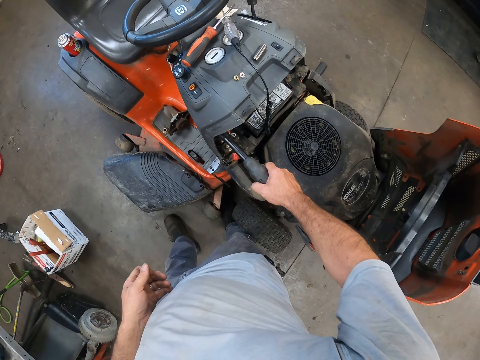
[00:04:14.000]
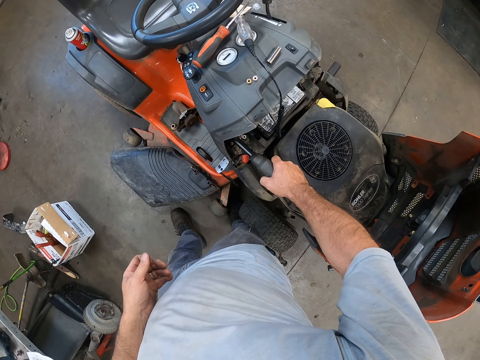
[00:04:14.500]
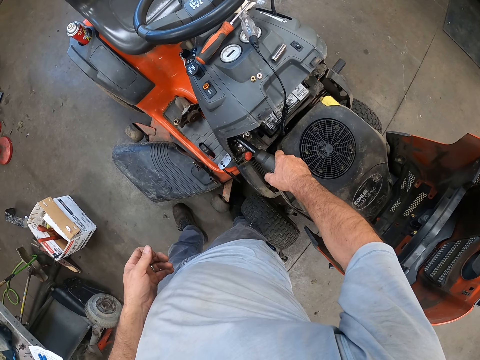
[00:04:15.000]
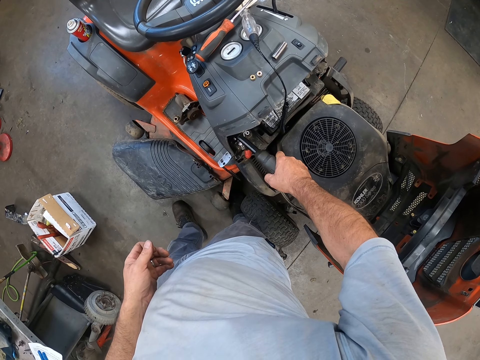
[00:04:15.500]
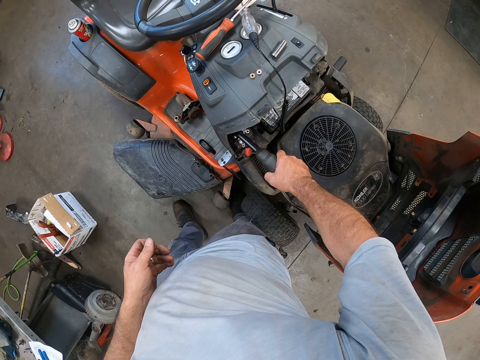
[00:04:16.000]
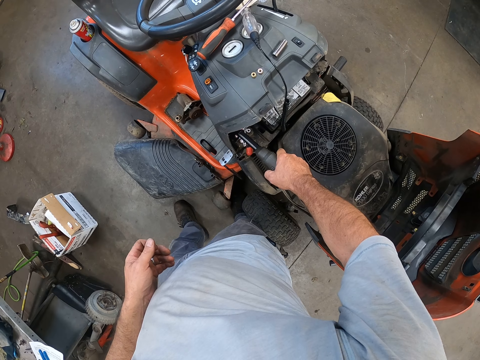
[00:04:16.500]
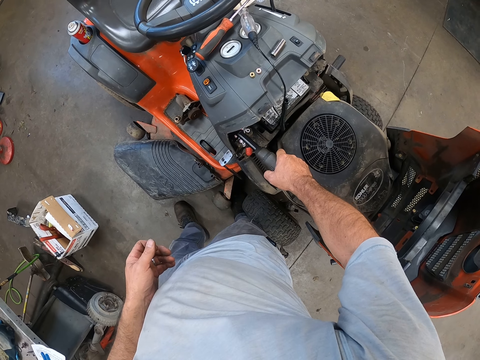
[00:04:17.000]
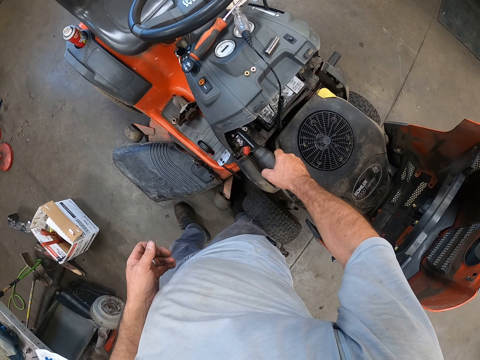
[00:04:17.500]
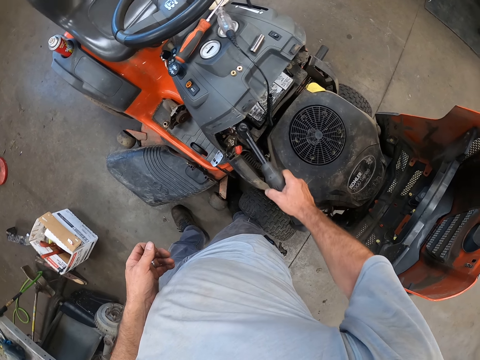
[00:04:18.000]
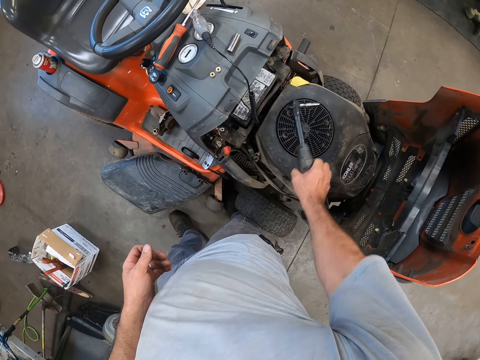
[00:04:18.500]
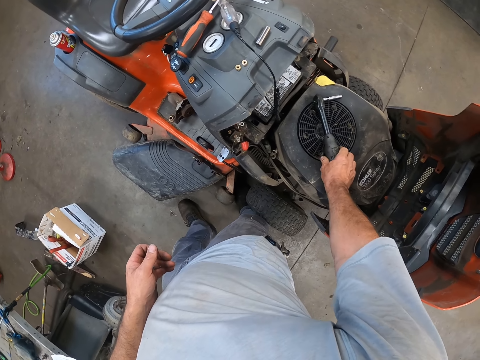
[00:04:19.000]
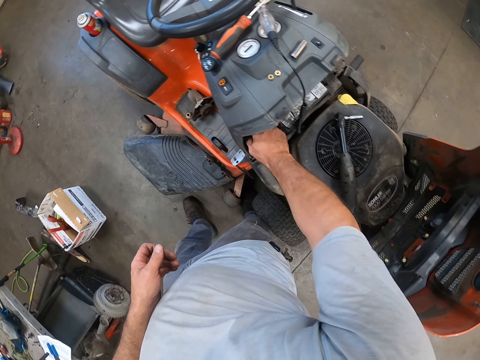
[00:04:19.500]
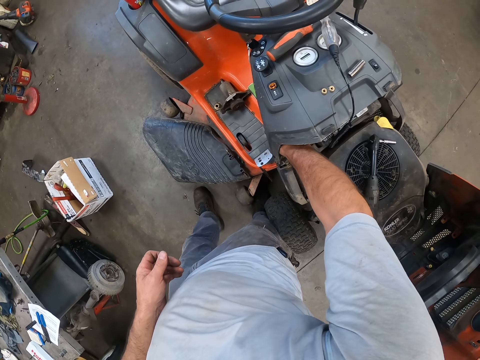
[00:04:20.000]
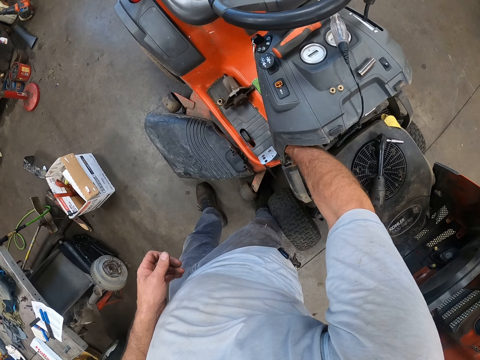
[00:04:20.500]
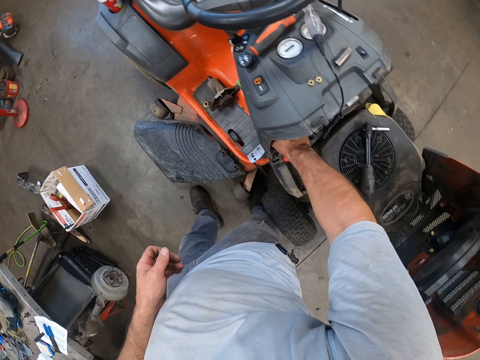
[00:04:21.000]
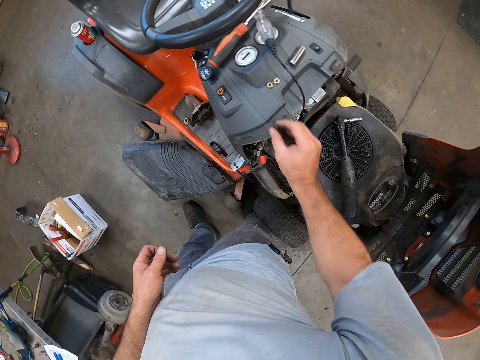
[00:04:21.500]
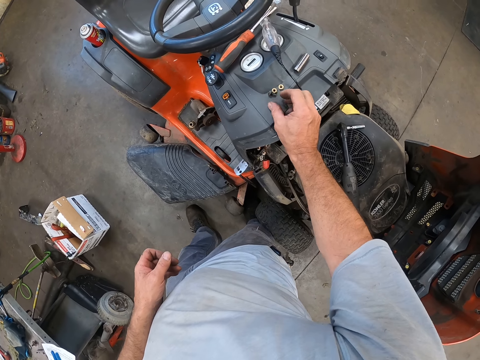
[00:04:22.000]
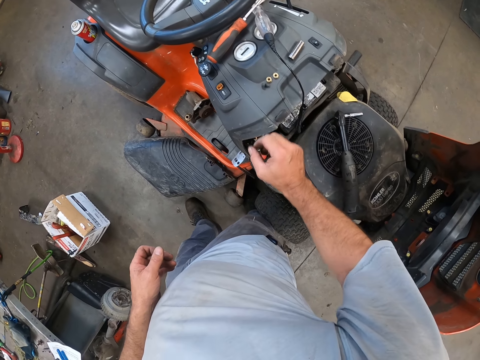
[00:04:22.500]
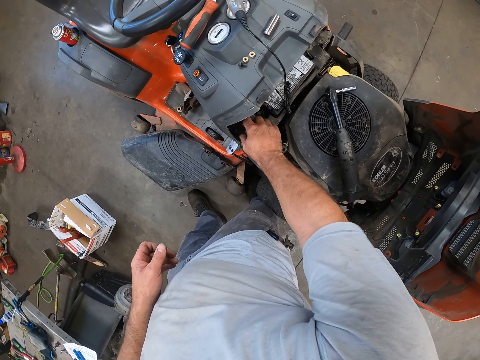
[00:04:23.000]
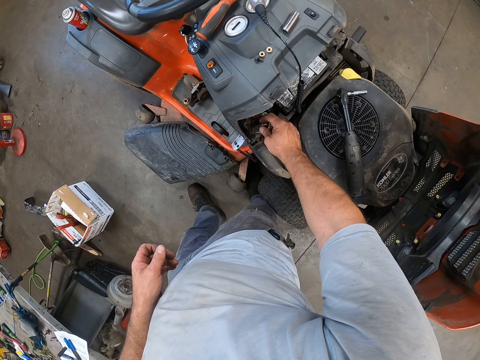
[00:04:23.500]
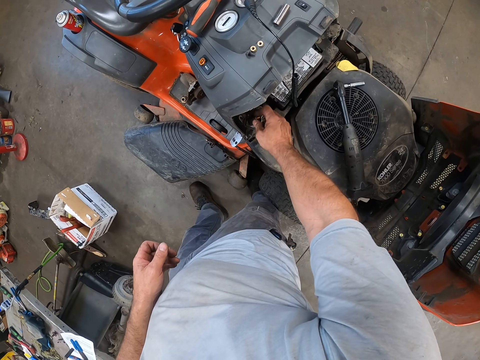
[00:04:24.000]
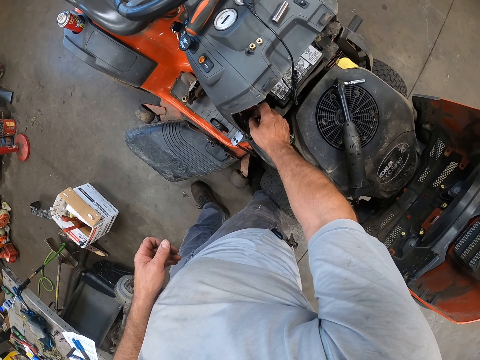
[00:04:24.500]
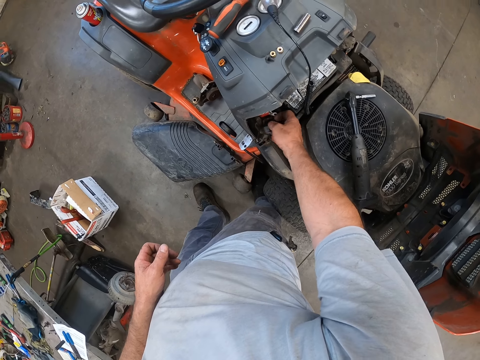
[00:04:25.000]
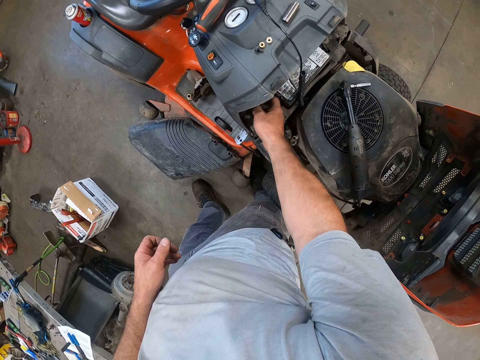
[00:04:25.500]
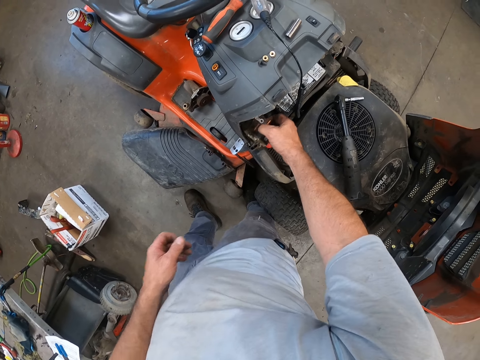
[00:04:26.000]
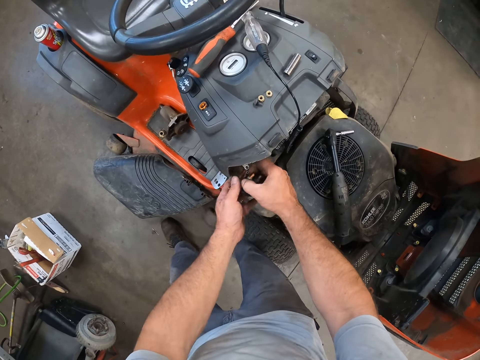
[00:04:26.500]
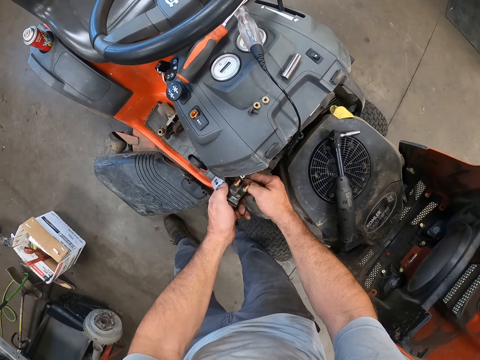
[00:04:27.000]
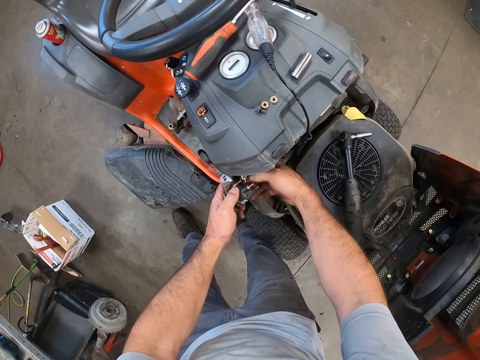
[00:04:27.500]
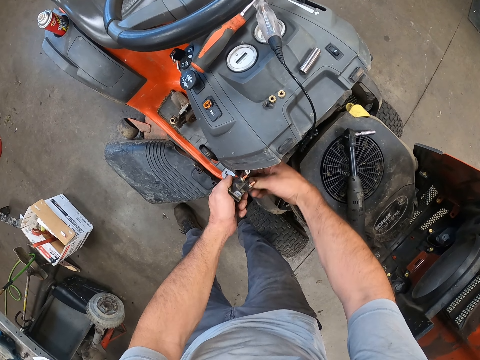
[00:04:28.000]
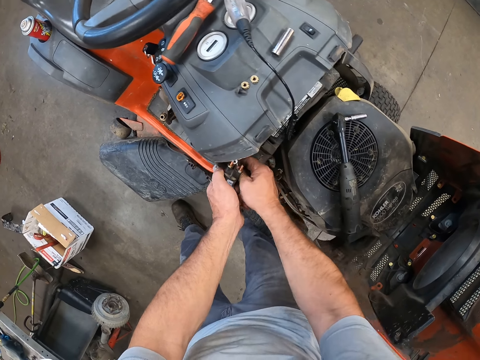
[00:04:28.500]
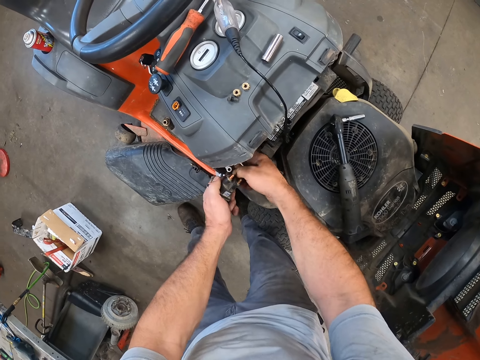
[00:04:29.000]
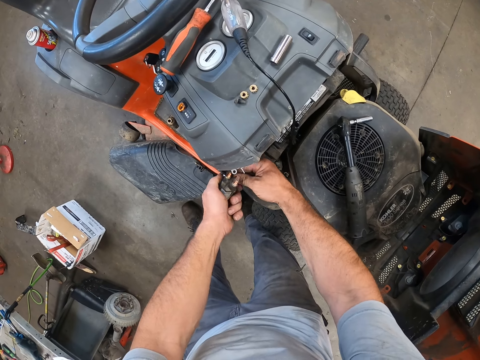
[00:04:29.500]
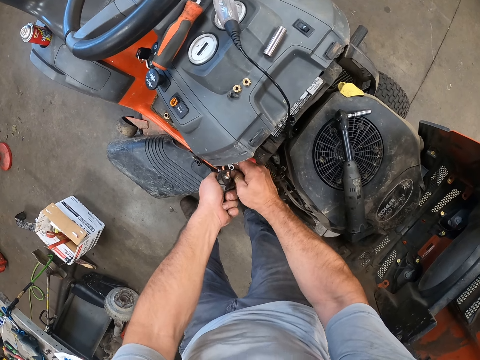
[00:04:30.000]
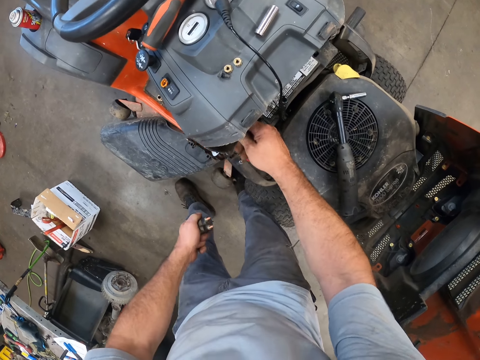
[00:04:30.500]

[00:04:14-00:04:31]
The camera wearer unscrews a screw in the engine assembly with the ratchet wrench in his right hand. He fixes the bolt on the lawn mower. He drops the ratchet wrench on the riding mower housing kit with his right hand. He removes the screw from the engine assembly with his right hand. He drops the screw on the table with his right hand. He pulls something. He pulls the cables from something. He removes the riding mower ignition switch from the engine assembly with both hands.

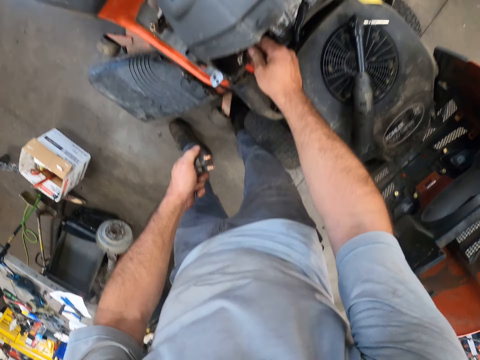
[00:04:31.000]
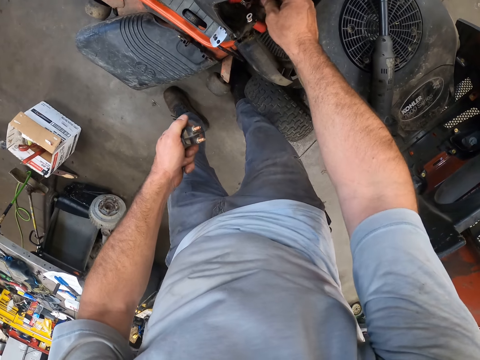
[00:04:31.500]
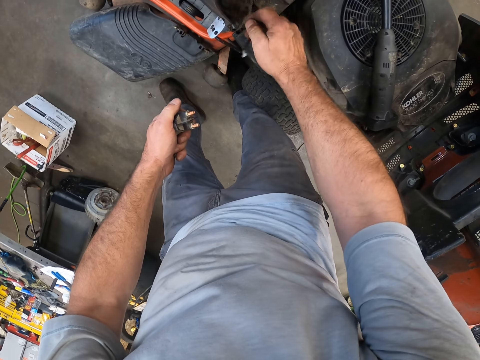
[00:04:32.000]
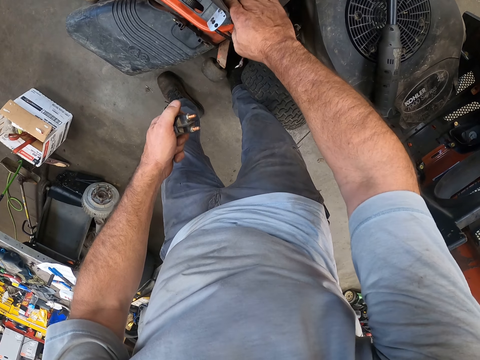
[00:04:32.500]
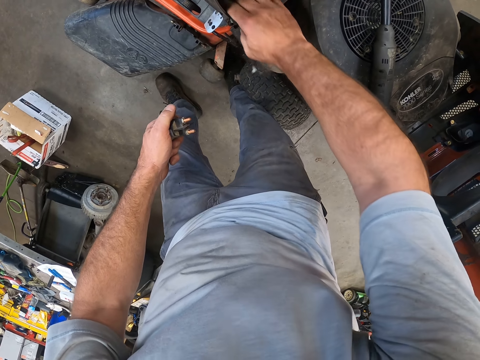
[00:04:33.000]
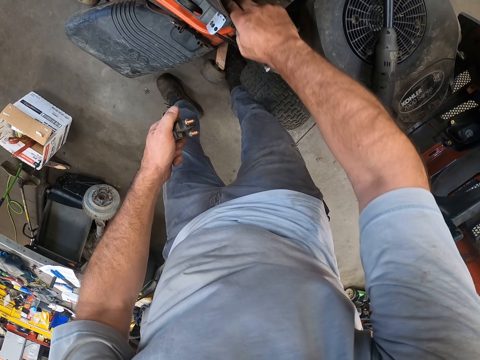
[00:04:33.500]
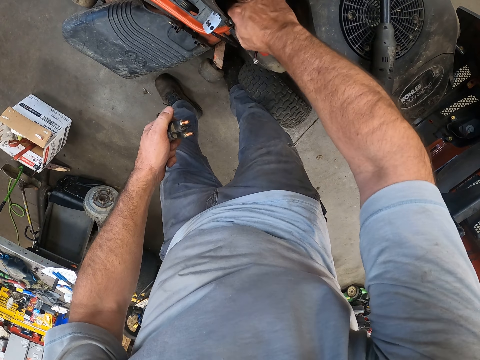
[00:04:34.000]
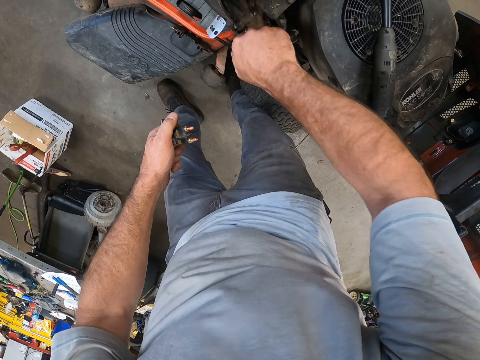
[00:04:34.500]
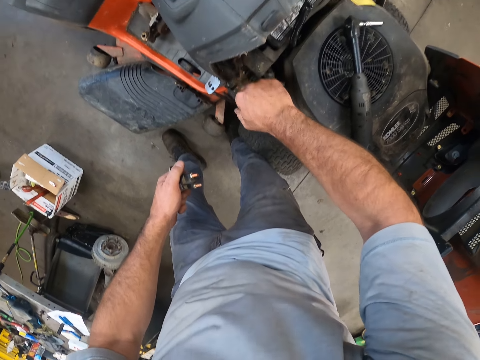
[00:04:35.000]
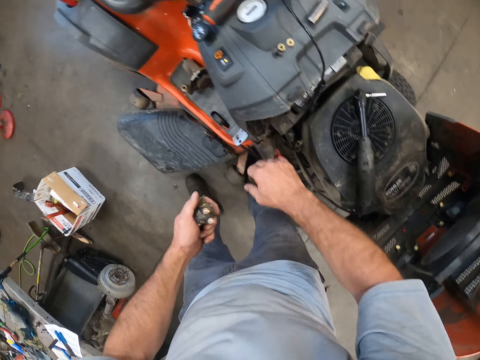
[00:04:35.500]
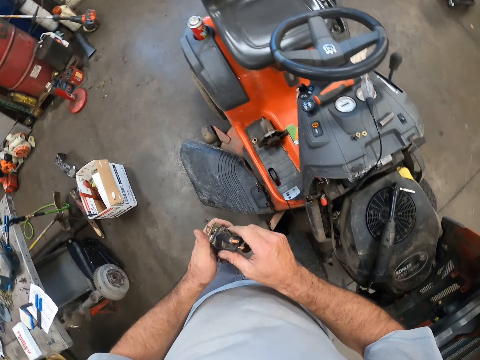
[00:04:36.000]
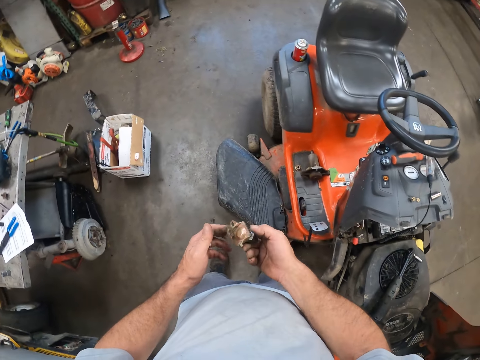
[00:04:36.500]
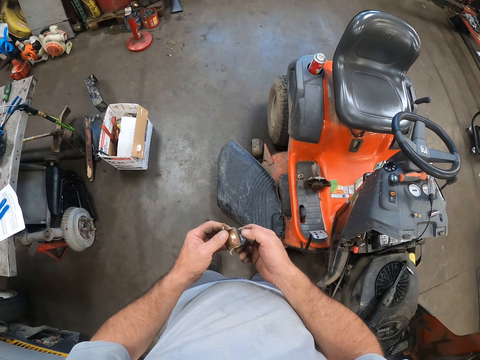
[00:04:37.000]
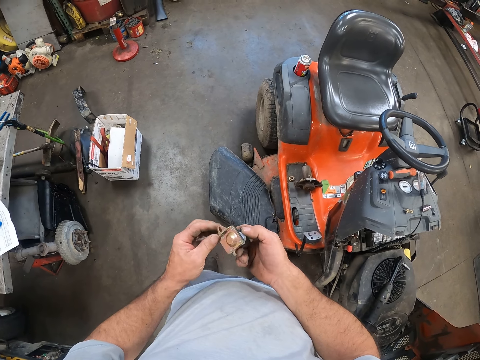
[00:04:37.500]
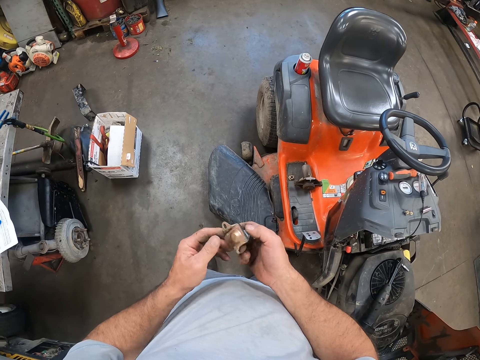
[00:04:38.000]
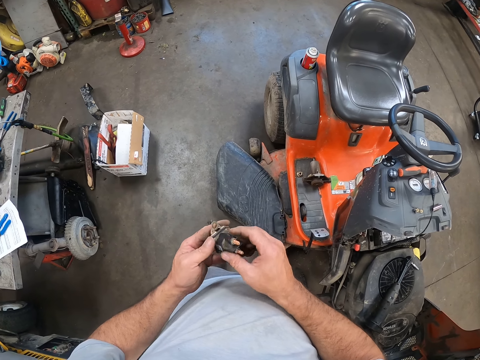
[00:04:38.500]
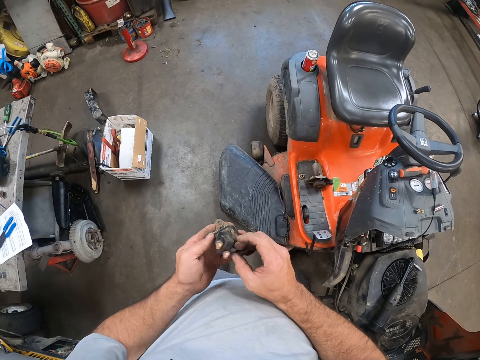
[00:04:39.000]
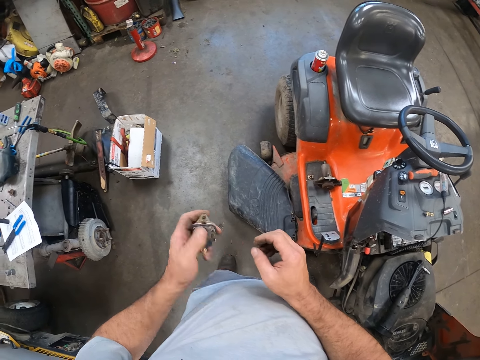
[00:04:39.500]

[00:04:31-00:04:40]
The camera wearer removes dirt from the engine assembly with his right hand. He stares at something.
